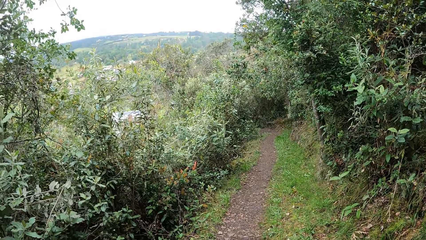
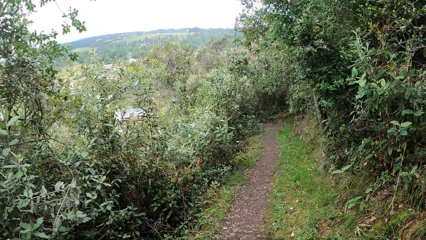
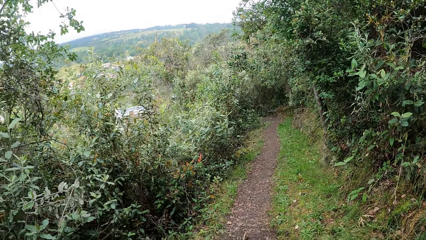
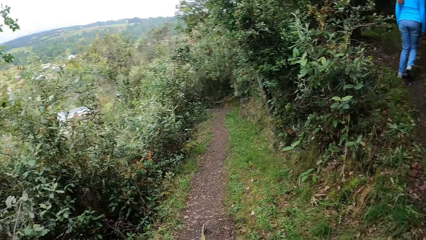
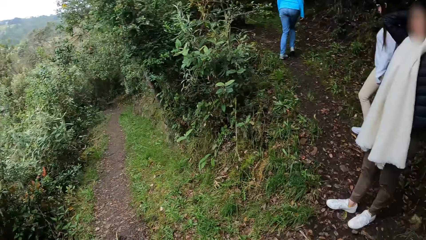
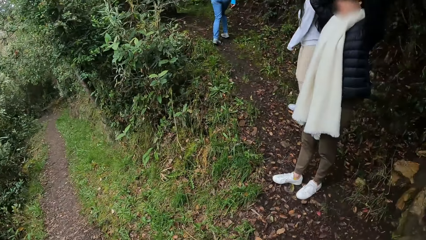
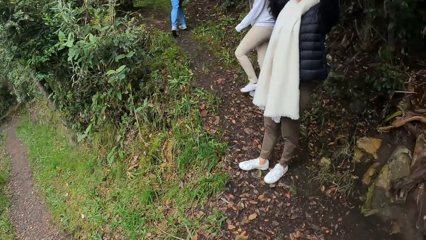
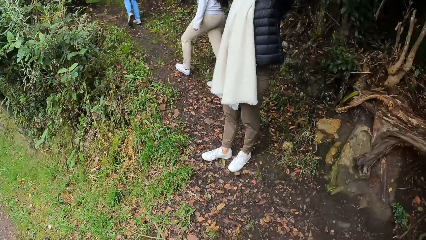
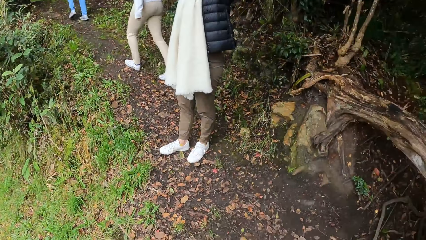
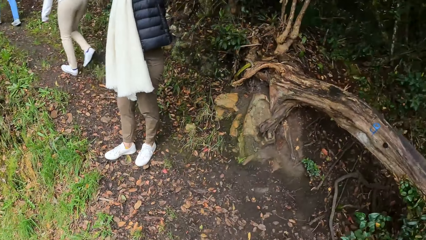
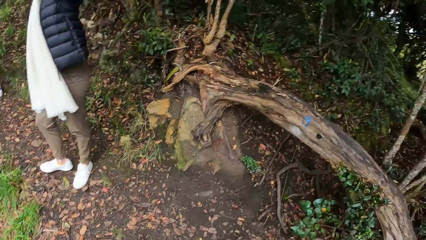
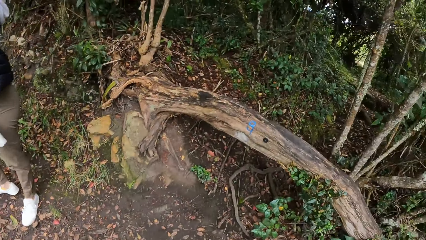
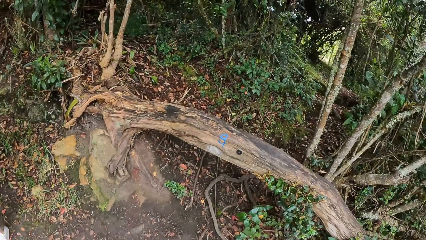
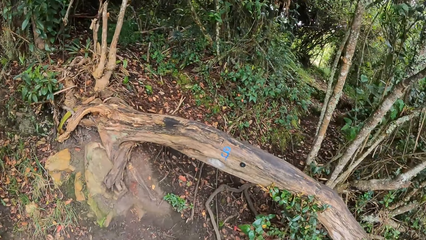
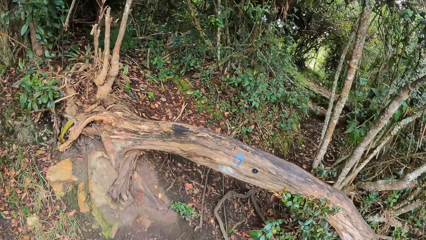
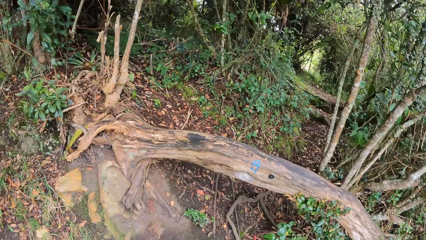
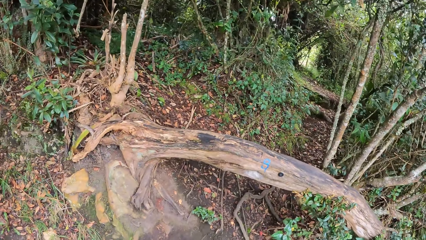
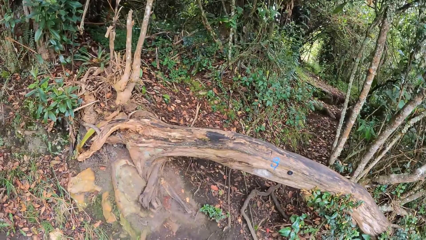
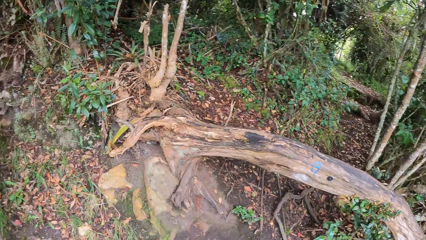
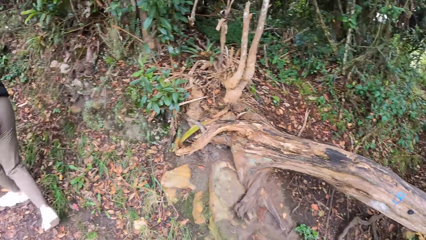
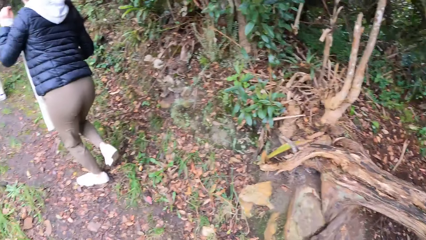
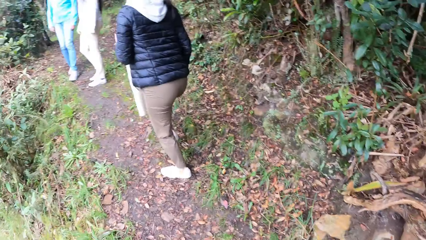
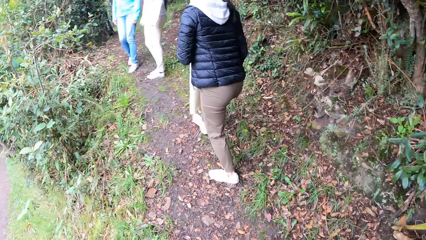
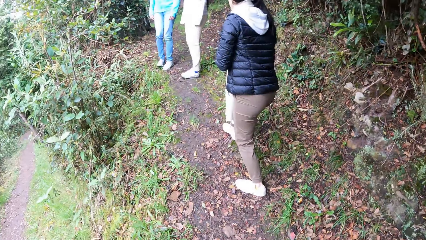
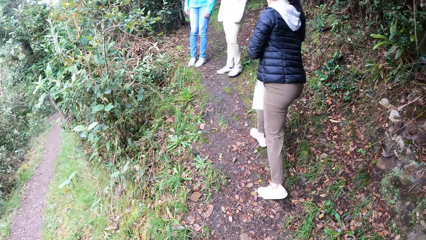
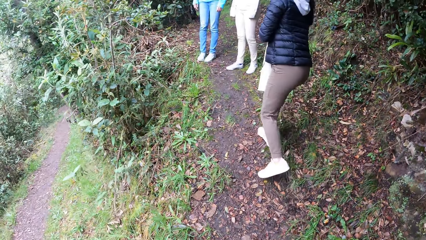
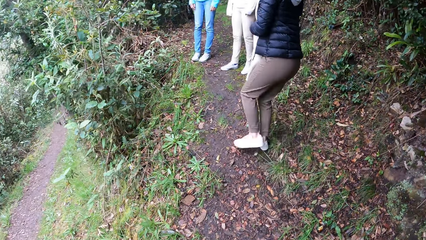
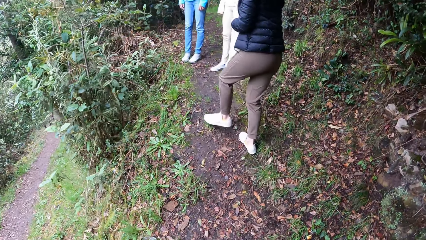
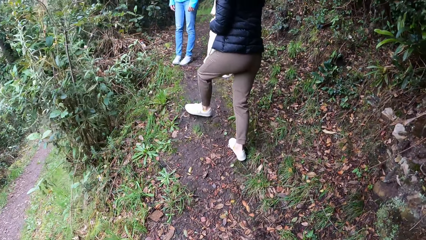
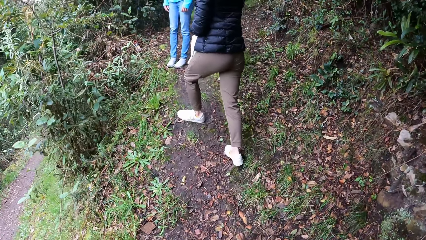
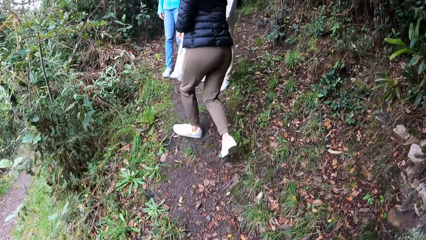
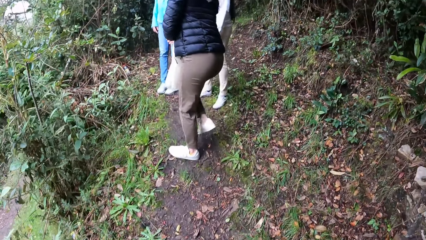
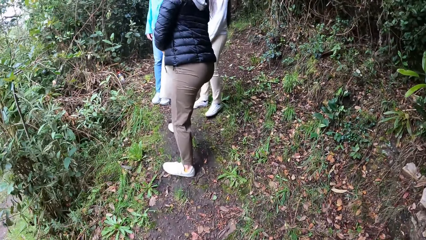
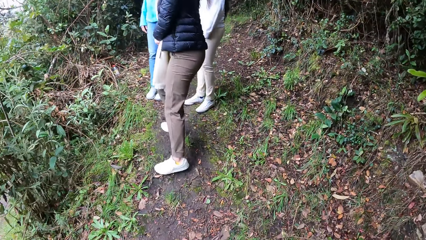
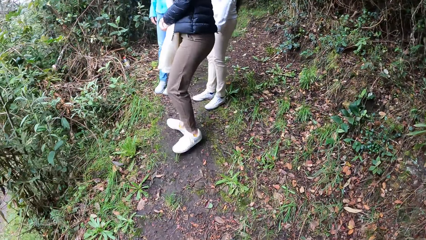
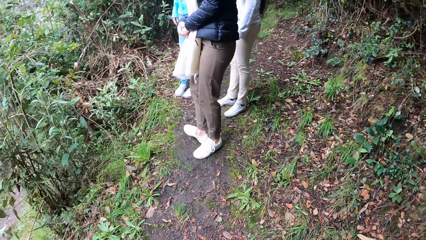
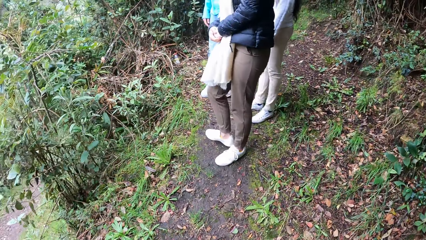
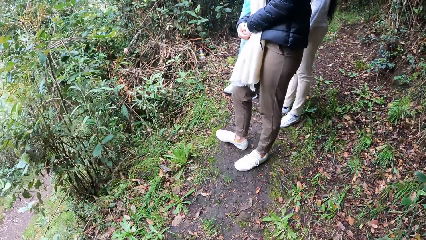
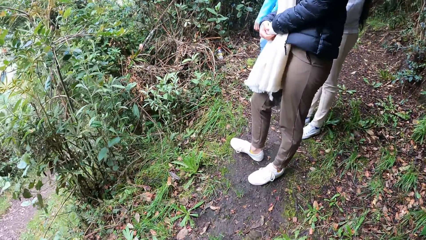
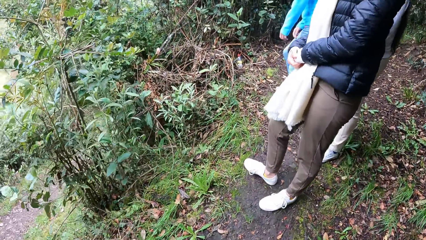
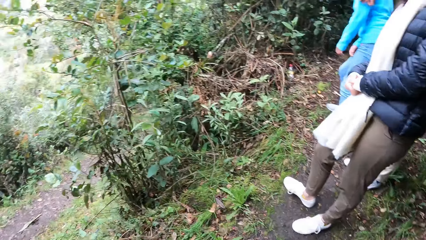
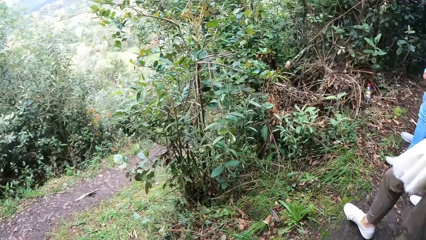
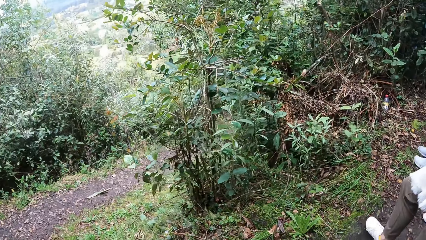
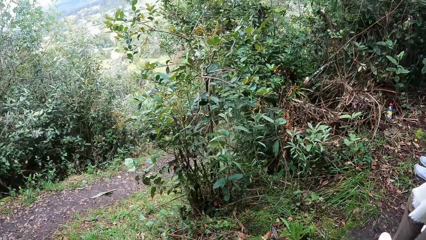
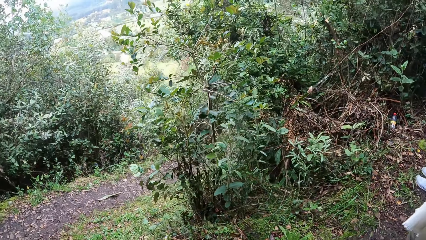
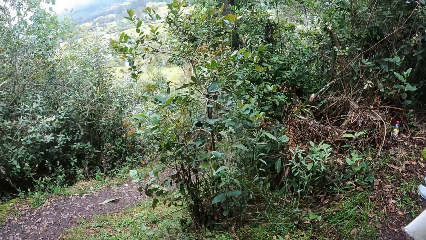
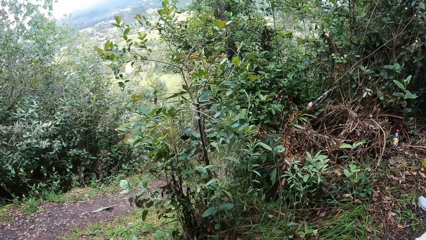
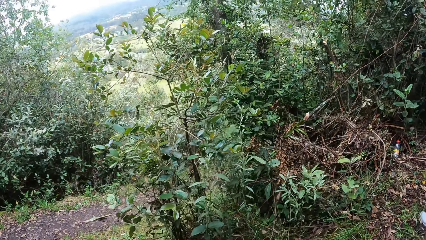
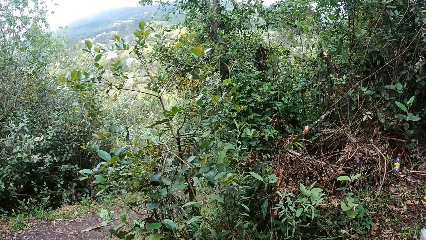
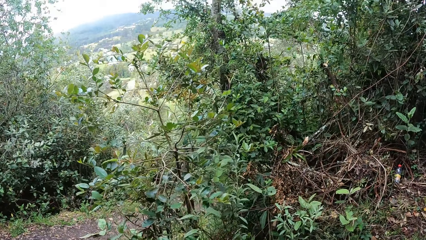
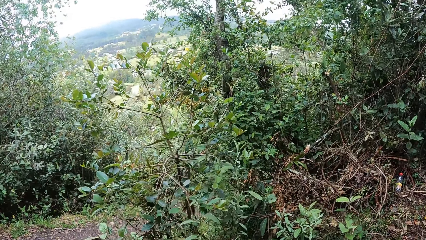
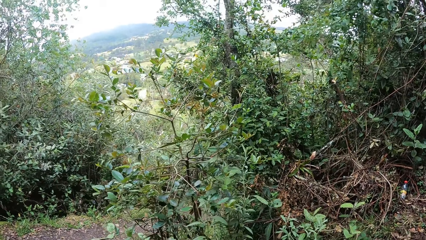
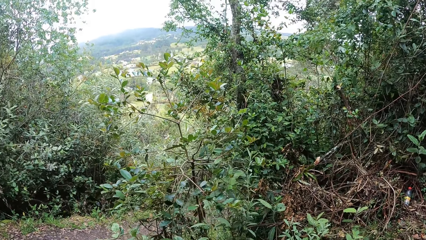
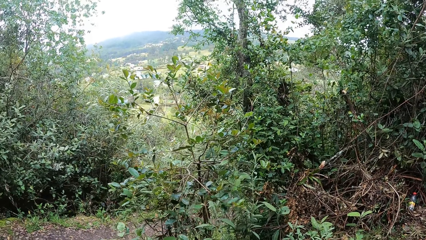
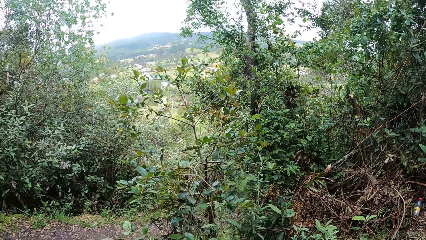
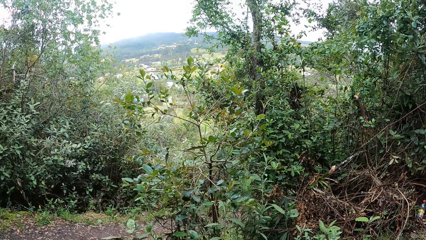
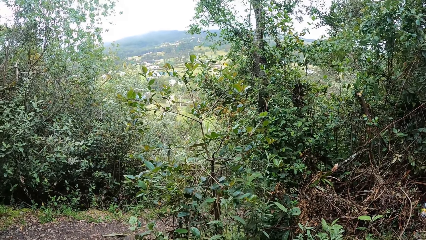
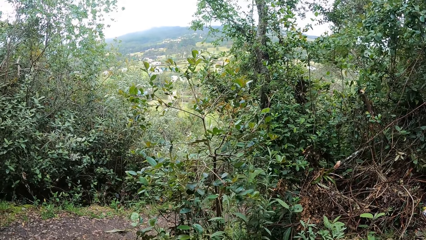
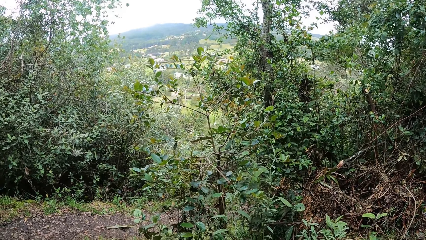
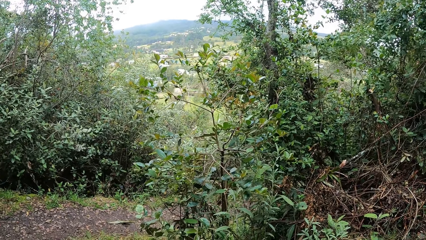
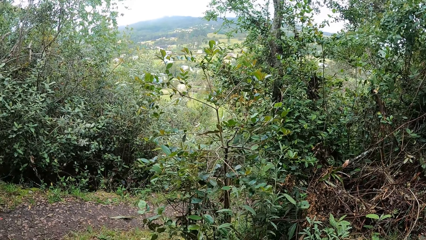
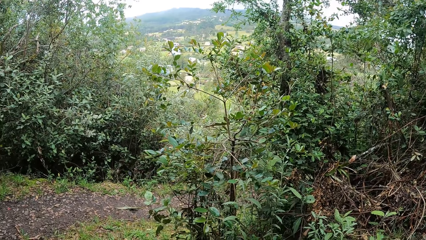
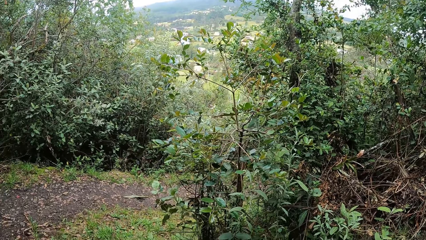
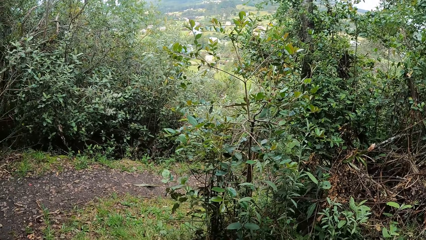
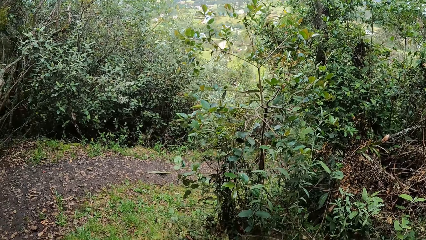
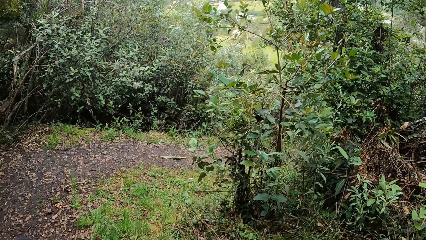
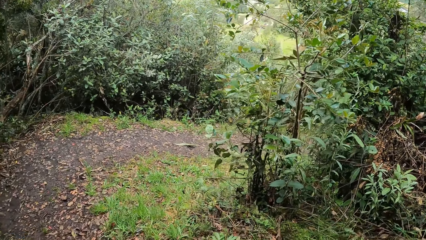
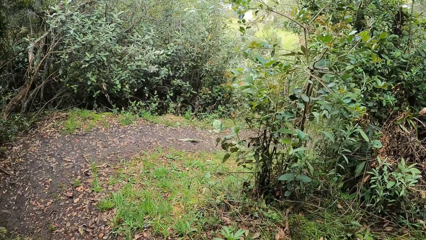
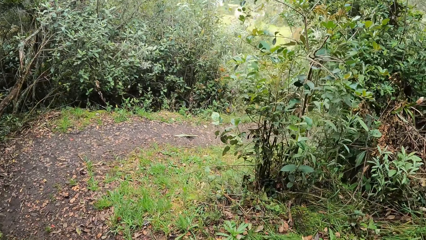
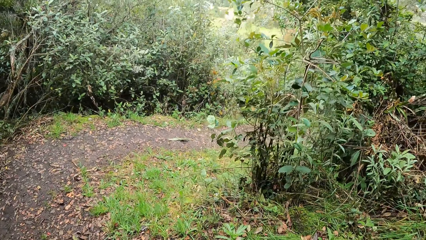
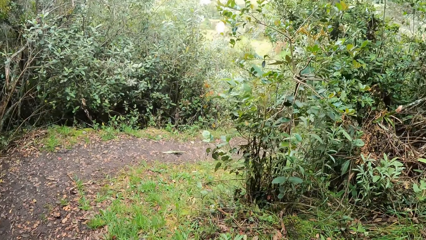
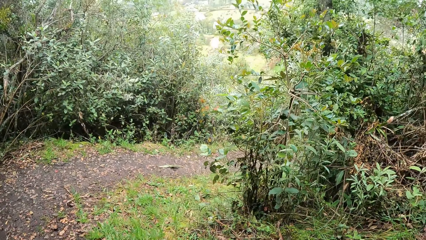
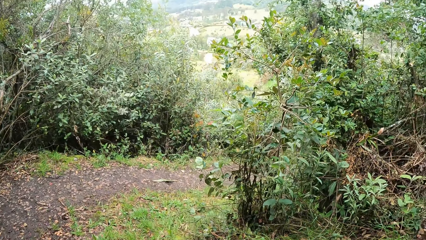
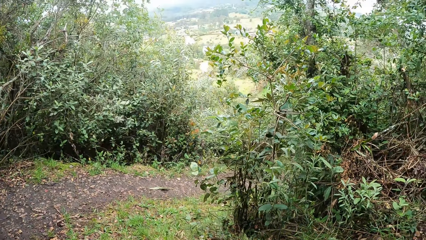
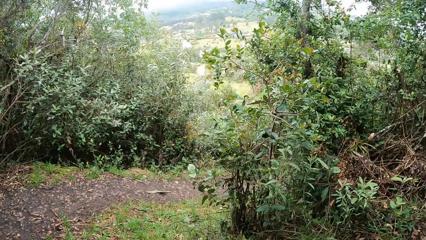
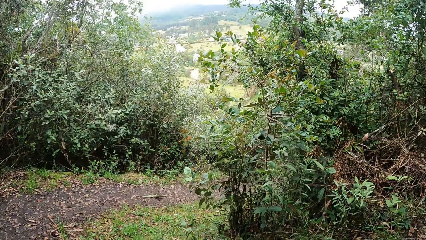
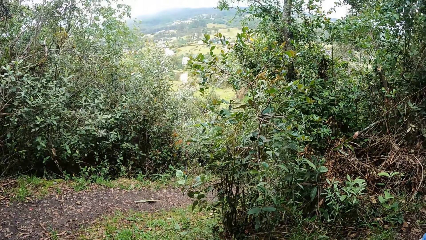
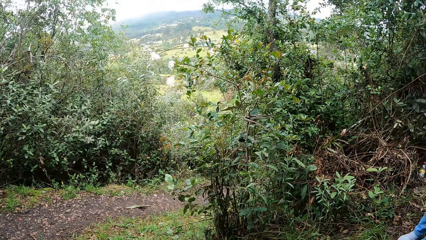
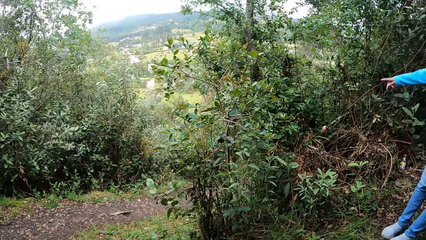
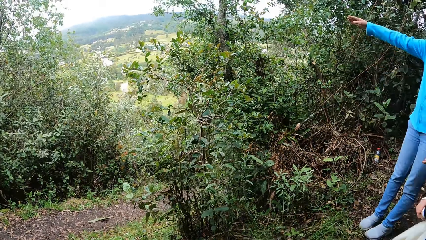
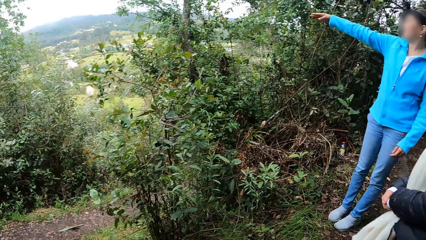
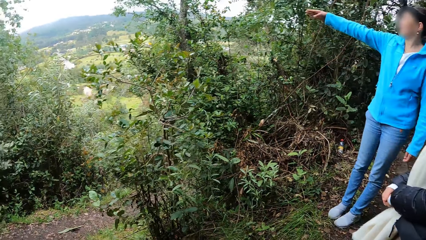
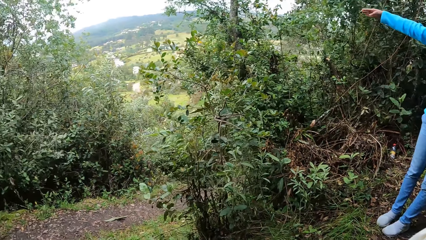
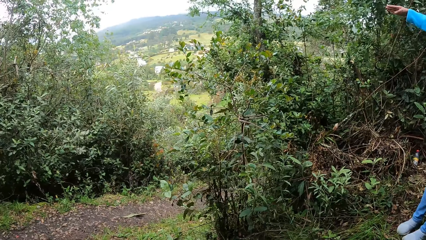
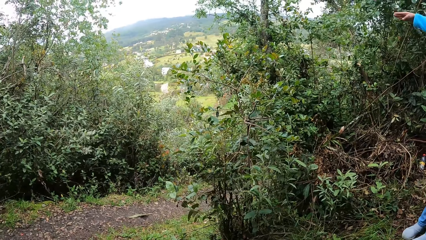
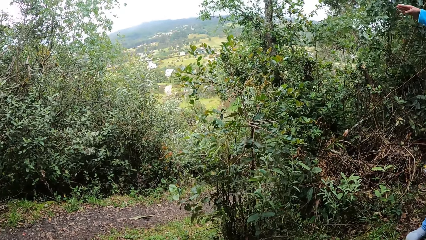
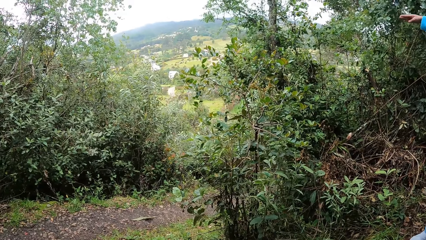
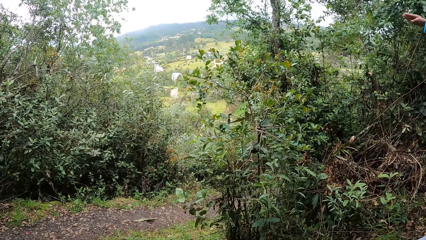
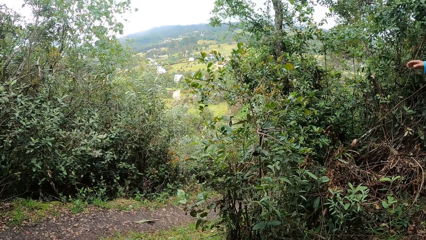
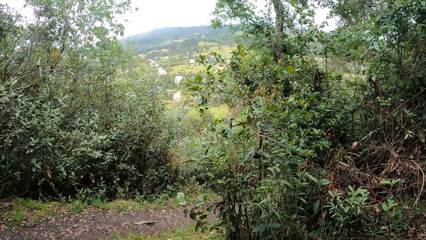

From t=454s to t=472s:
The camera wearer looks around. A person walks. The camera wearer looks around. Another person walks. A third person walks. The camera wearer looks around. The second person gestures with her right hand.
